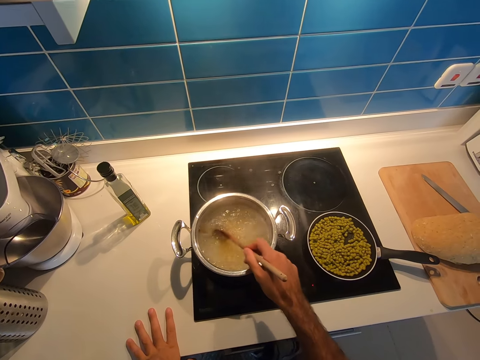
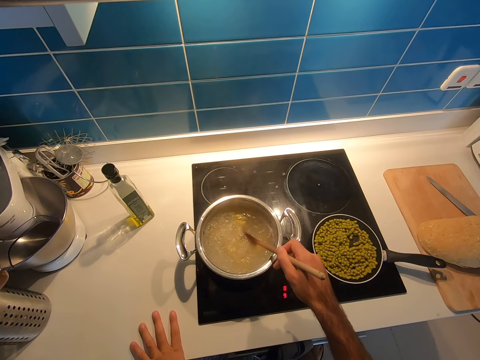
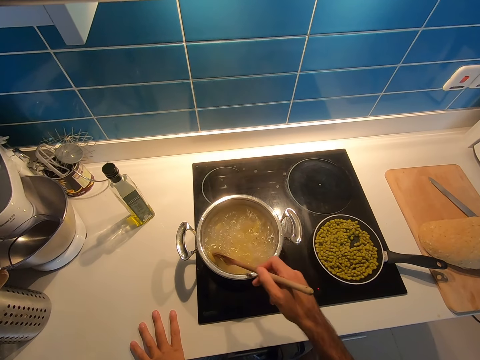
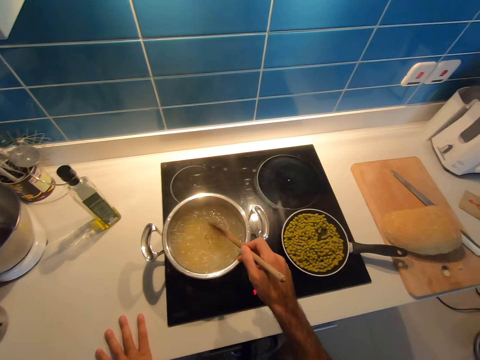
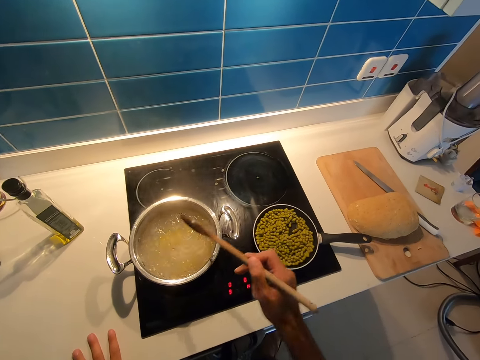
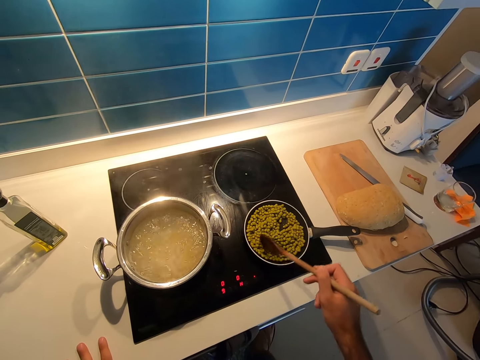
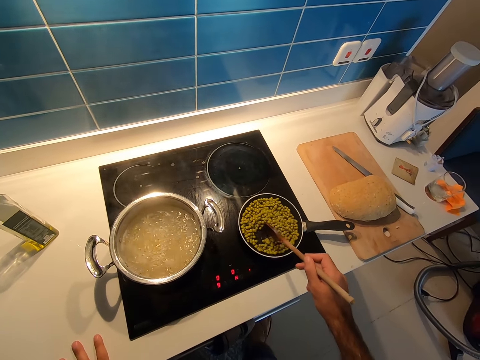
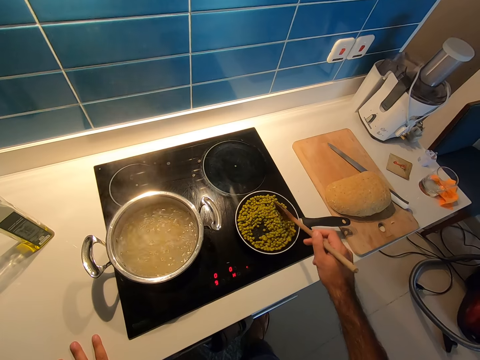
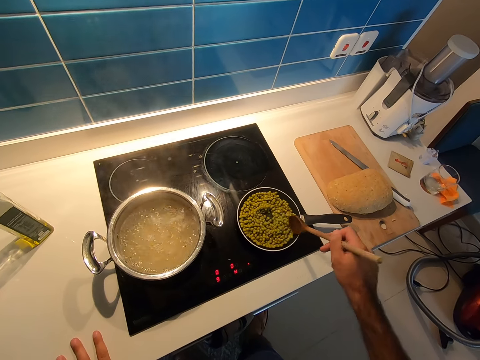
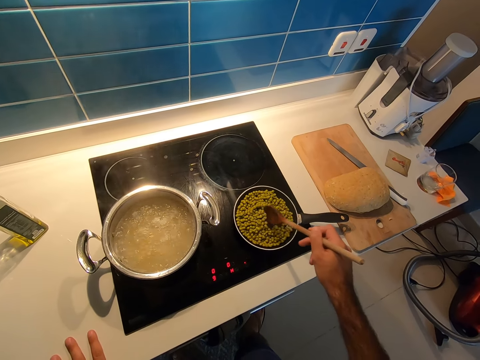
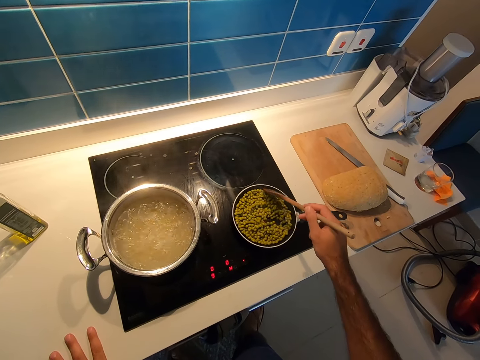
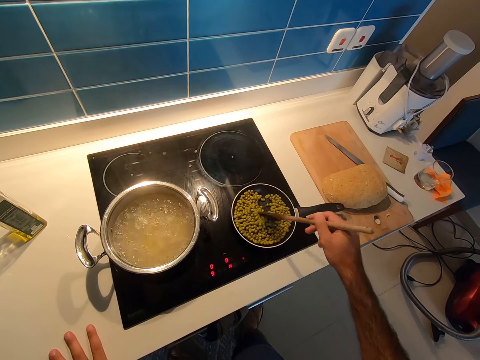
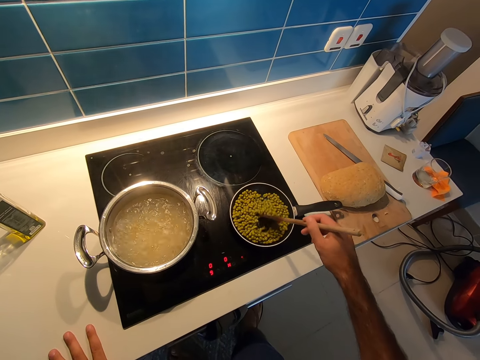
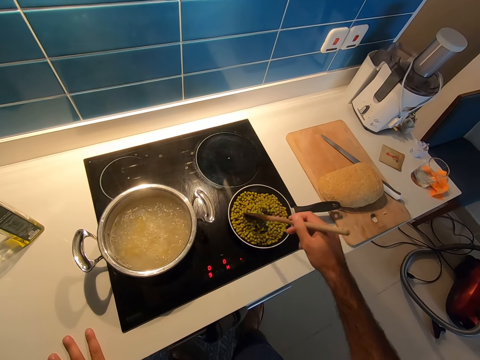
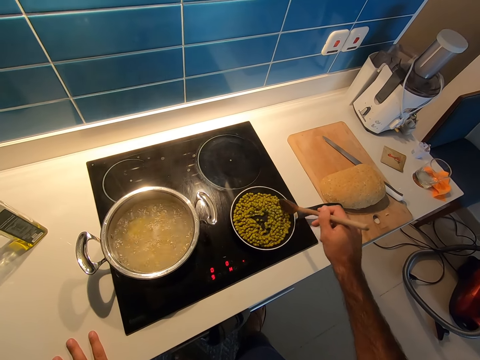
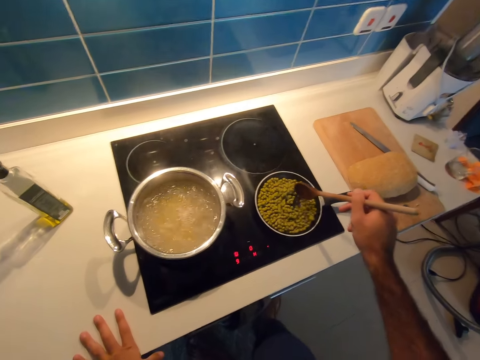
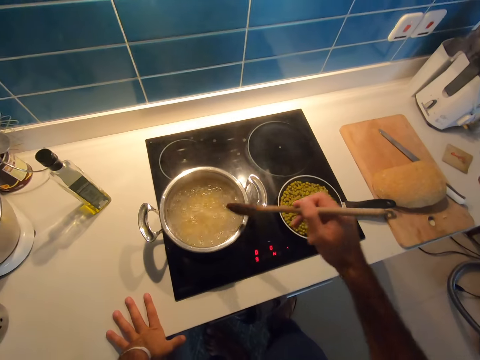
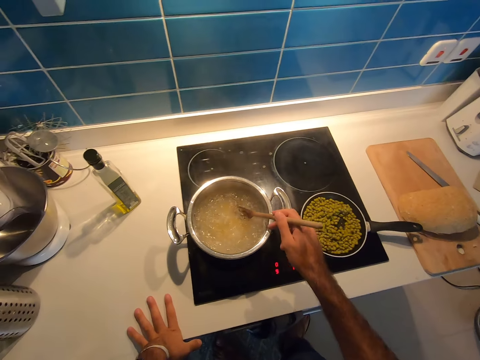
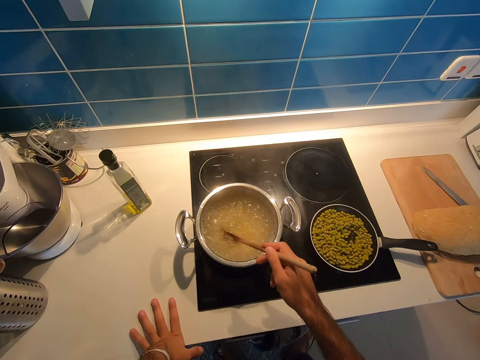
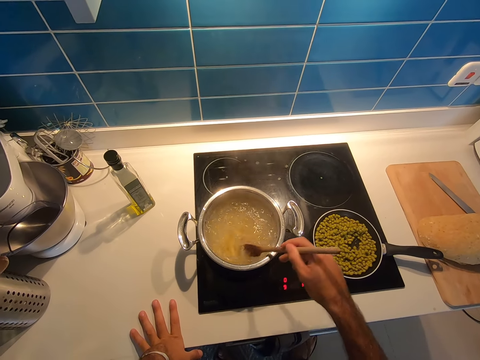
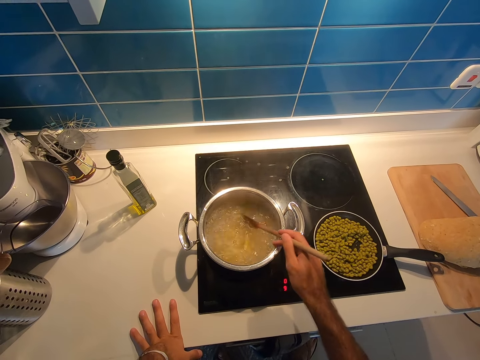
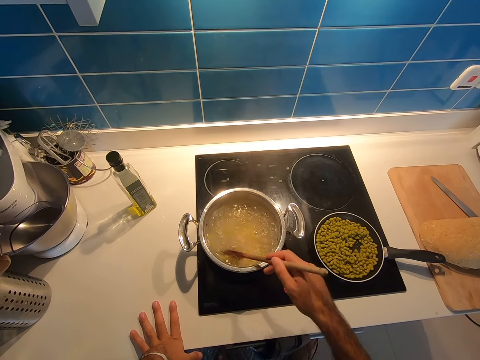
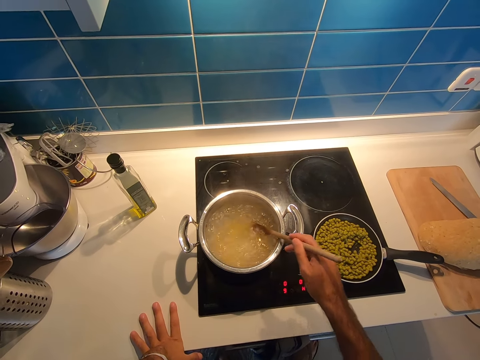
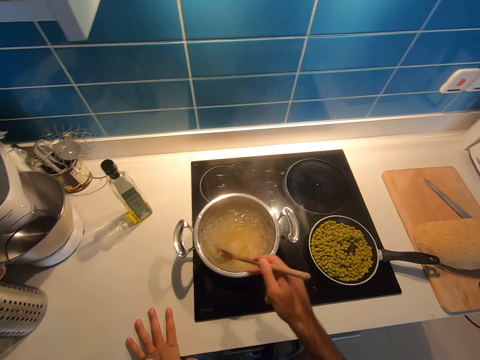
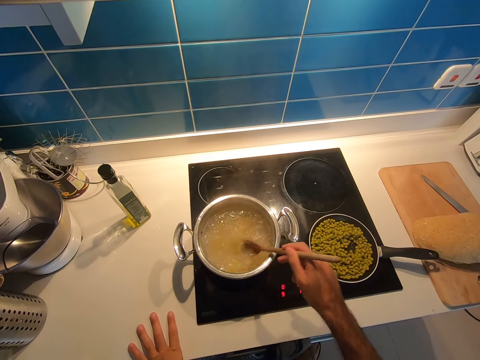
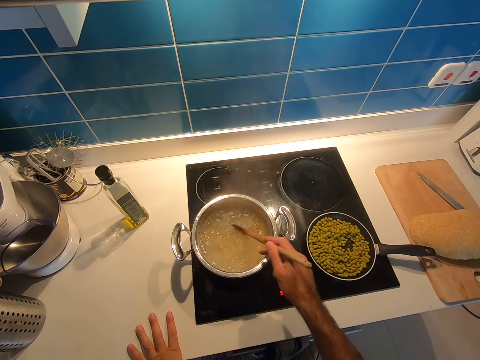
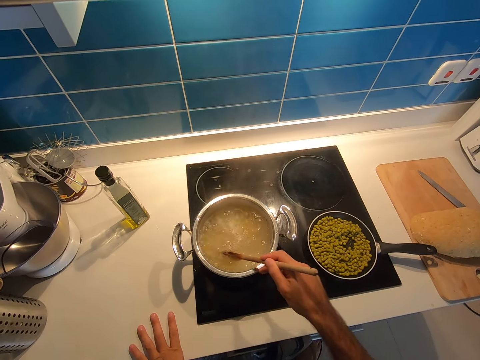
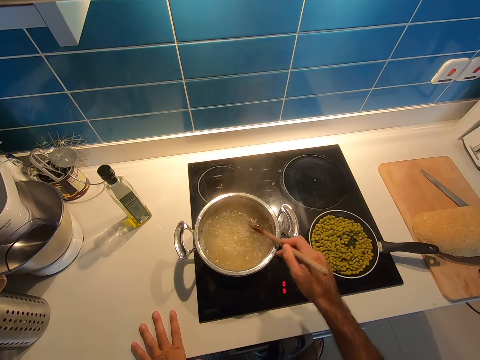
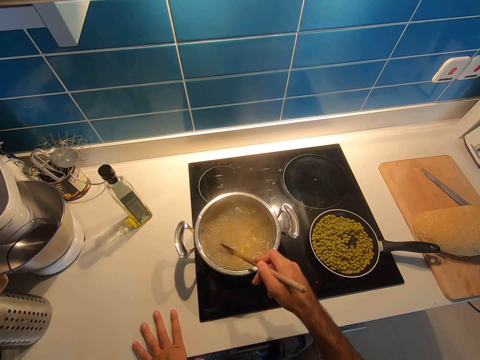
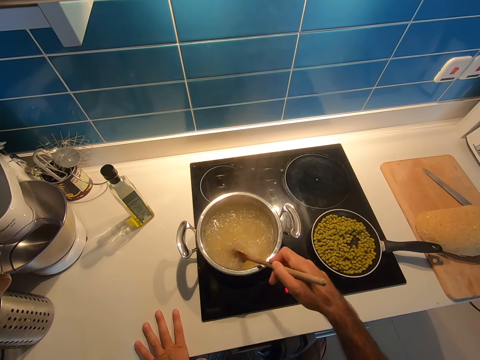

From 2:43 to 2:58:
The camera wearer stirs the food in the cooking pan on the cooking gas. They stir the food in the cooking pot on the cooking gas.

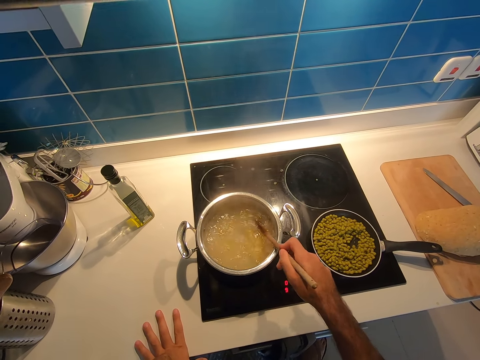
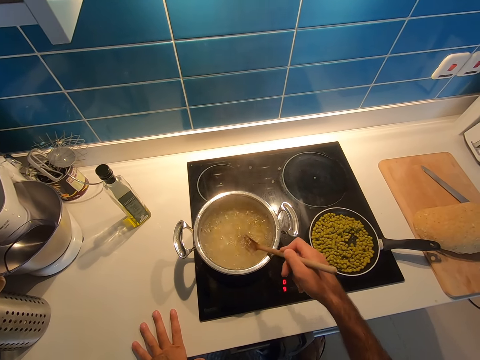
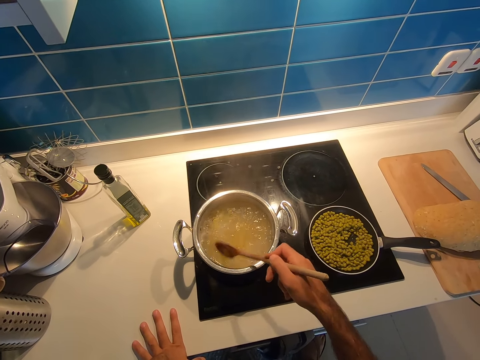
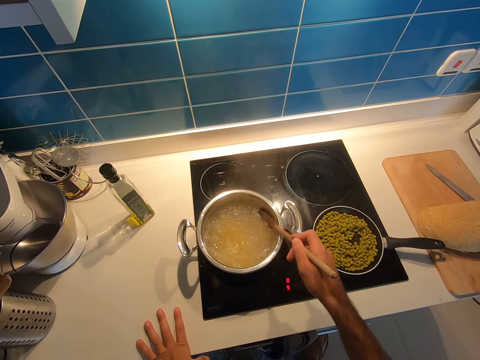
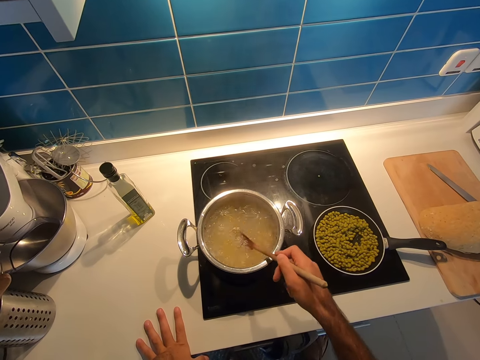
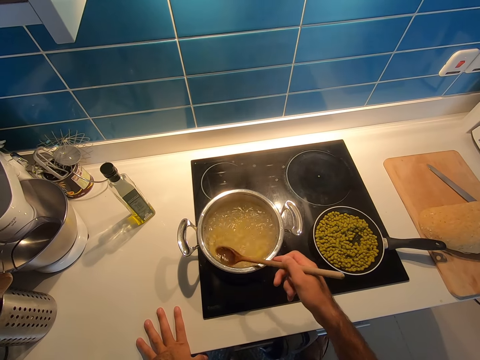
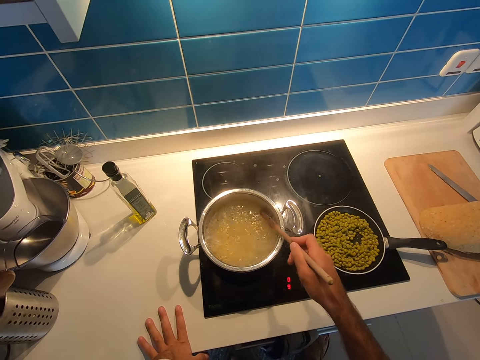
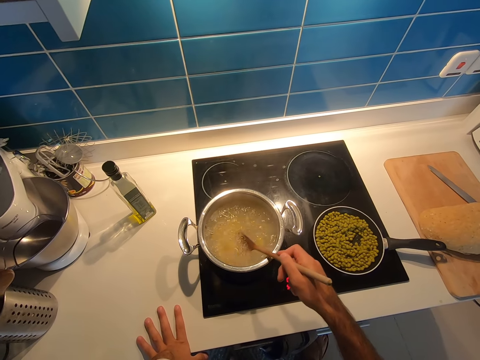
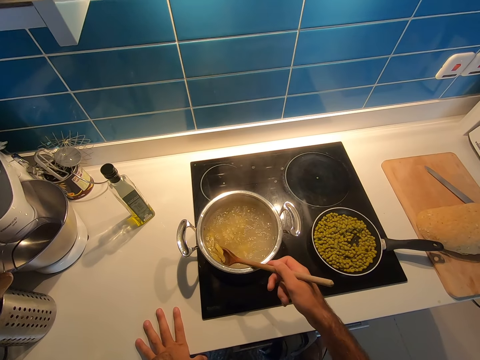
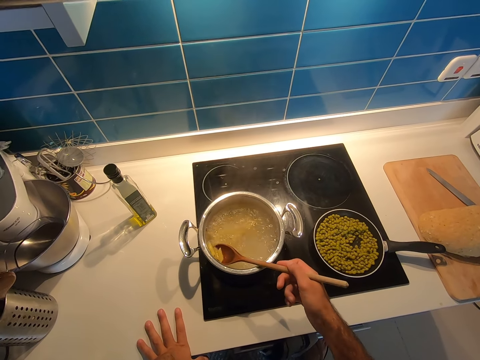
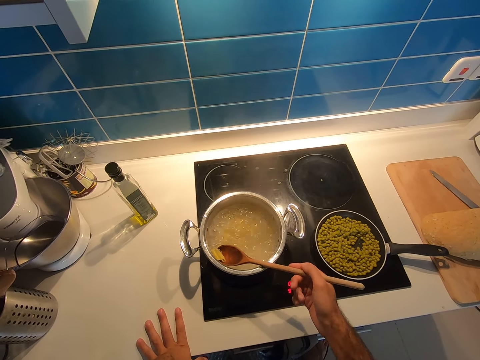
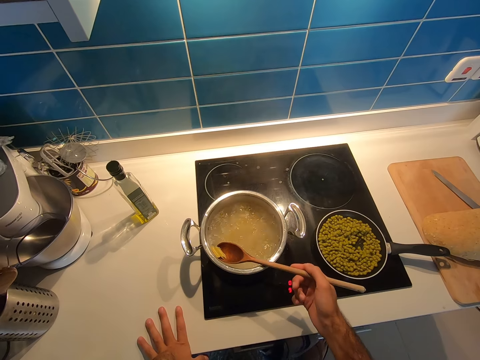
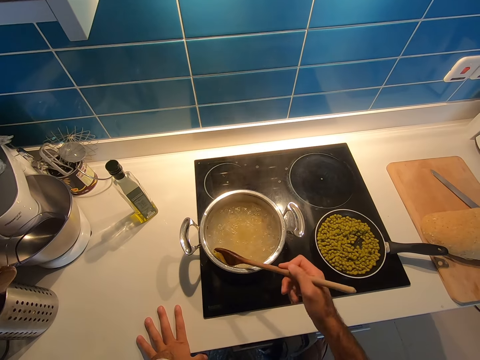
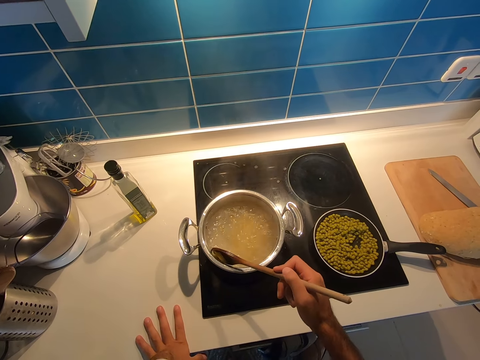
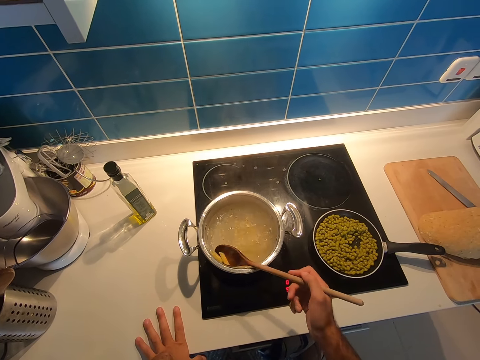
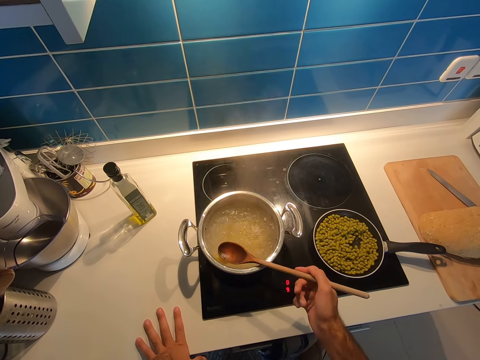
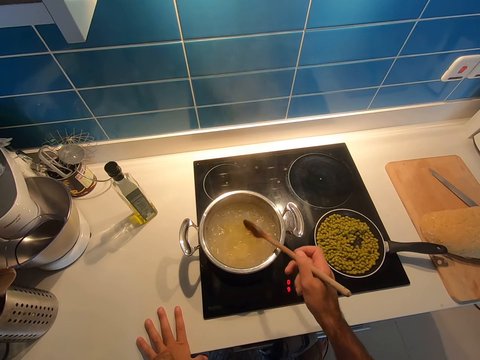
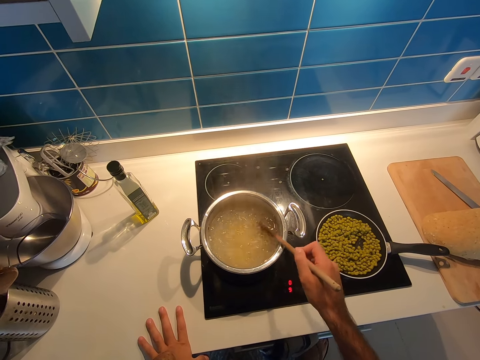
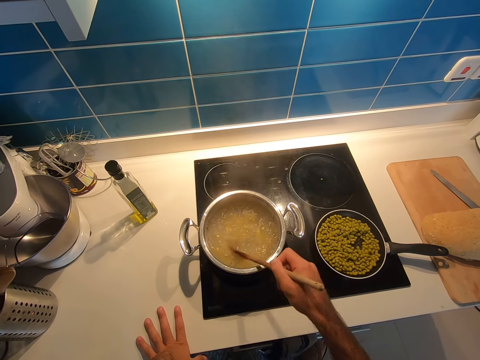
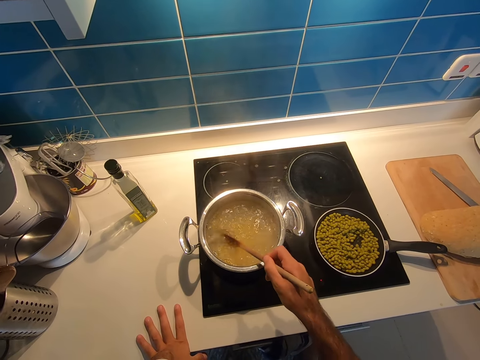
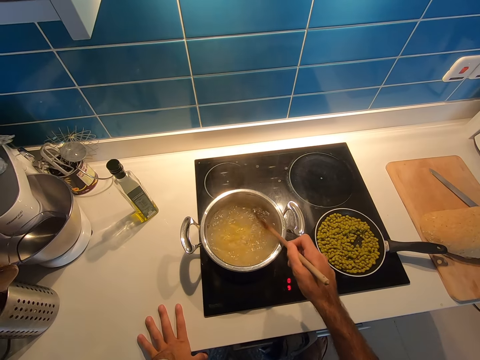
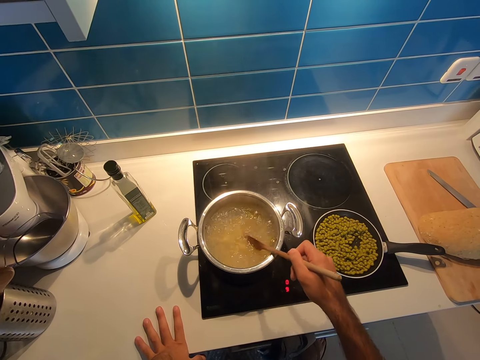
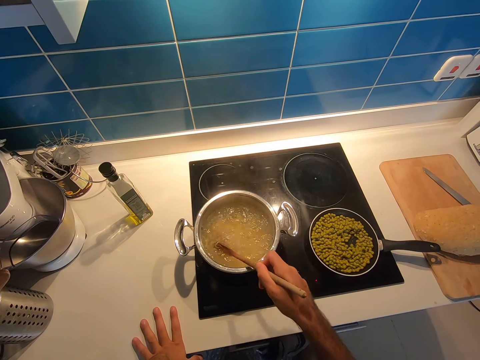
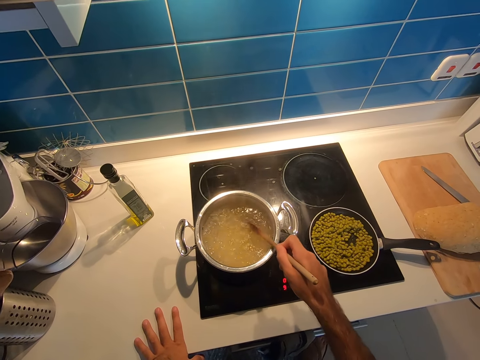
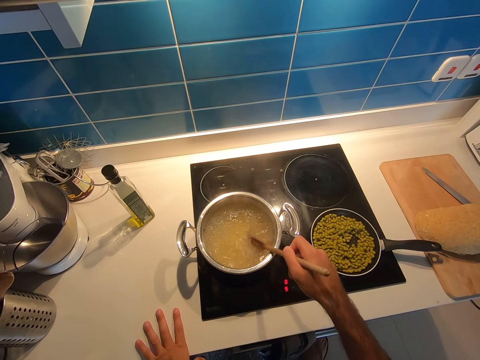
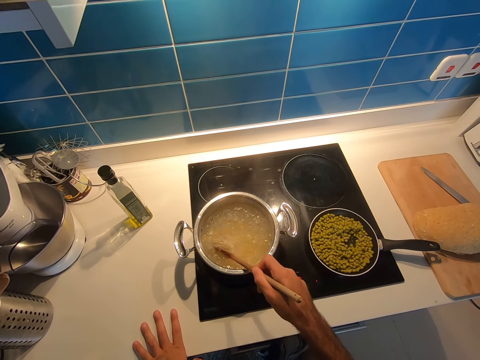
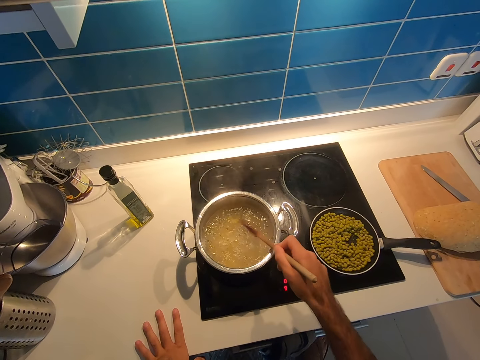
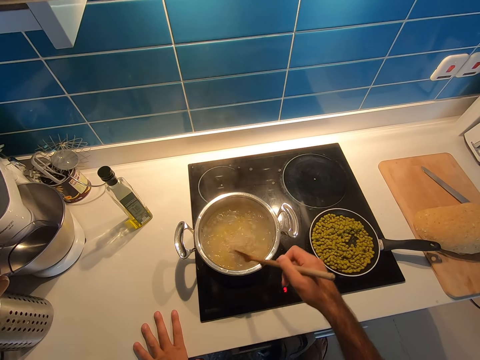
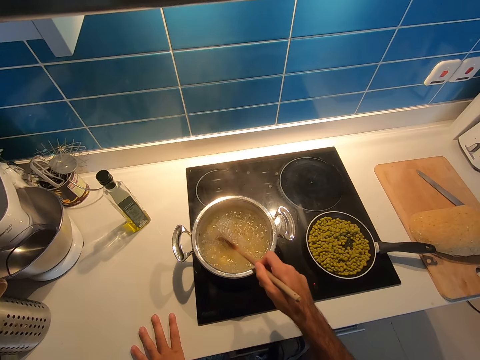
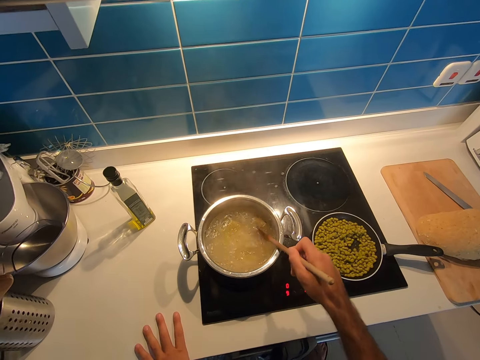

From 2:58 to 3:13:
The camera wearer scoops pasta from a cooking pot. They stir the pasta in the cooking pot.
